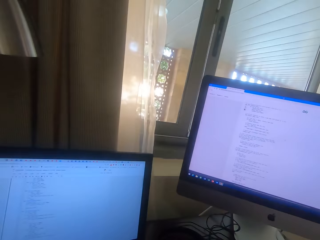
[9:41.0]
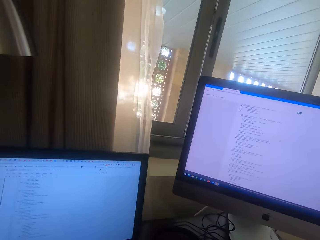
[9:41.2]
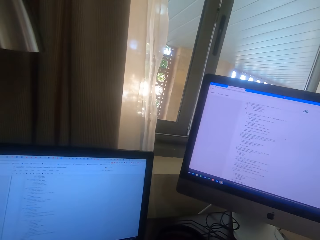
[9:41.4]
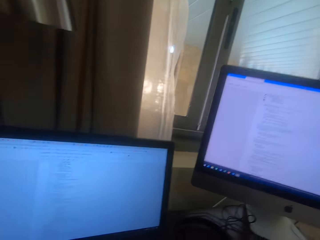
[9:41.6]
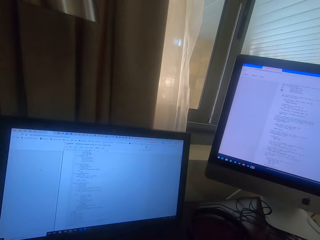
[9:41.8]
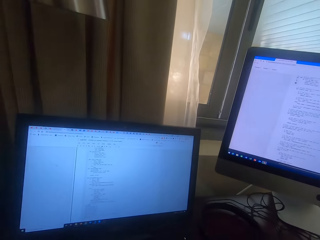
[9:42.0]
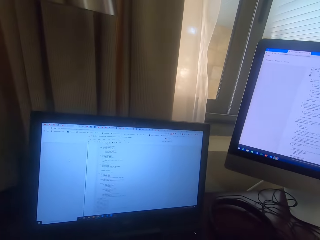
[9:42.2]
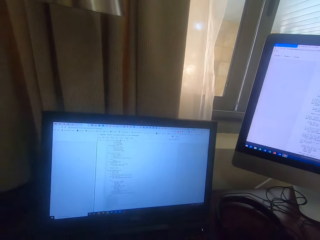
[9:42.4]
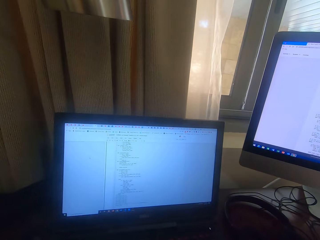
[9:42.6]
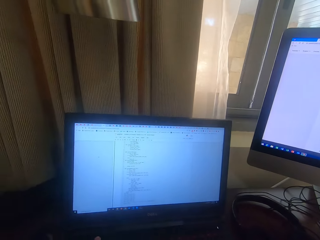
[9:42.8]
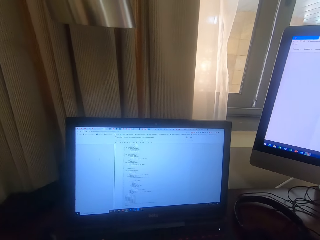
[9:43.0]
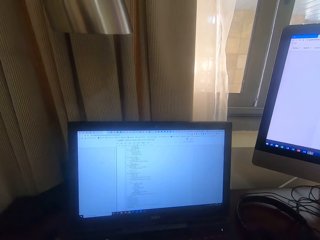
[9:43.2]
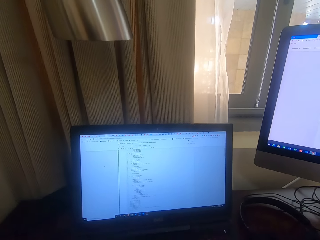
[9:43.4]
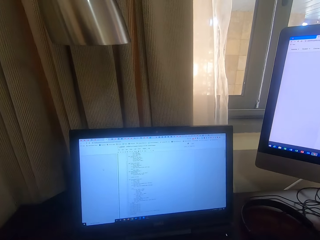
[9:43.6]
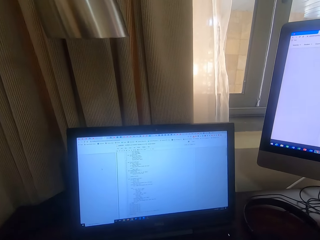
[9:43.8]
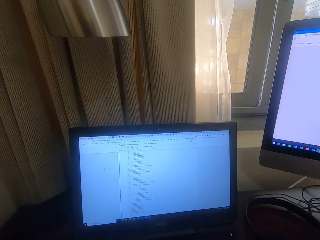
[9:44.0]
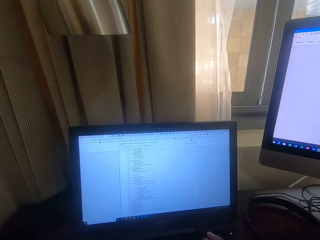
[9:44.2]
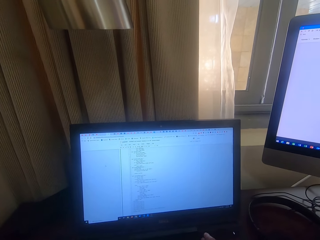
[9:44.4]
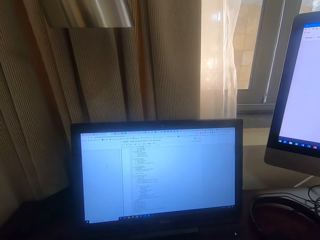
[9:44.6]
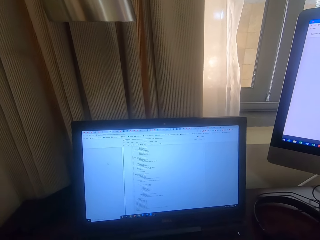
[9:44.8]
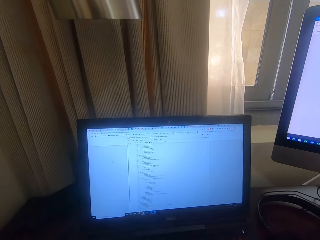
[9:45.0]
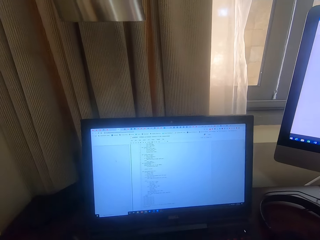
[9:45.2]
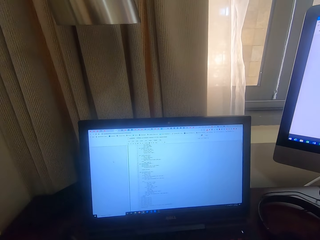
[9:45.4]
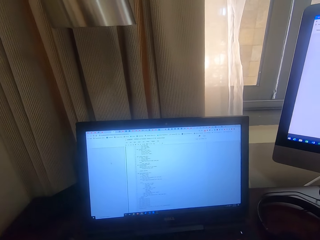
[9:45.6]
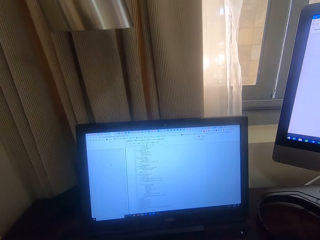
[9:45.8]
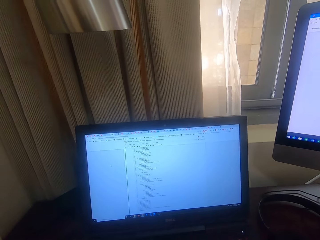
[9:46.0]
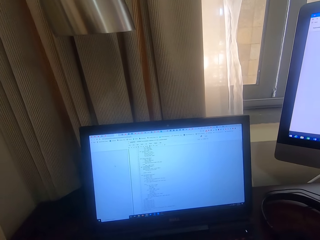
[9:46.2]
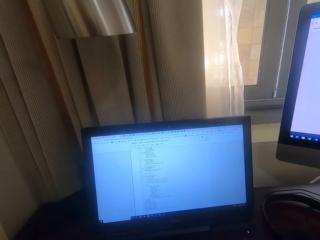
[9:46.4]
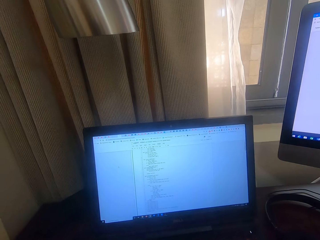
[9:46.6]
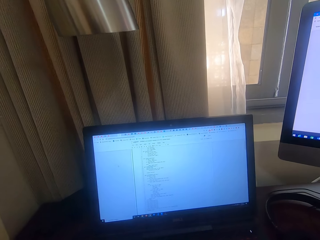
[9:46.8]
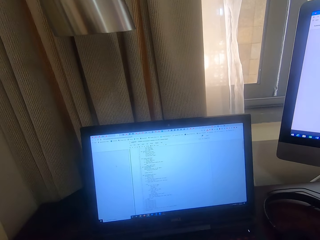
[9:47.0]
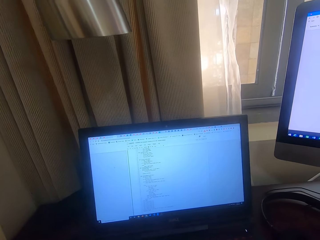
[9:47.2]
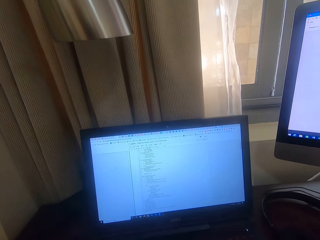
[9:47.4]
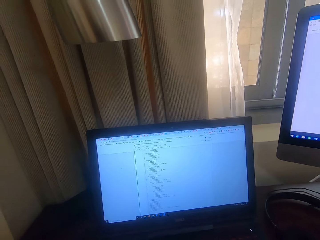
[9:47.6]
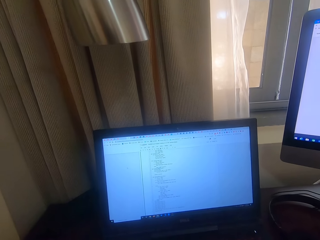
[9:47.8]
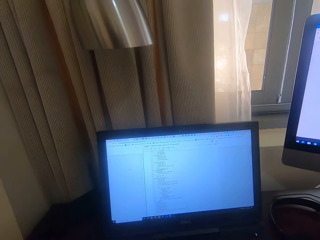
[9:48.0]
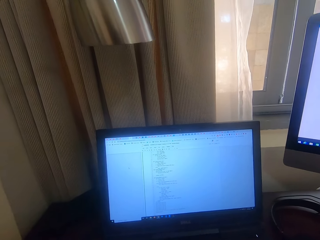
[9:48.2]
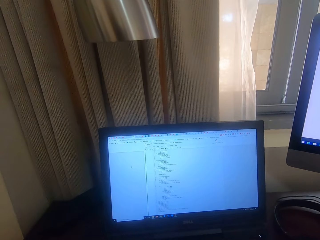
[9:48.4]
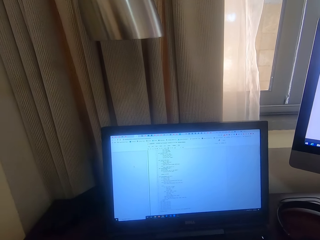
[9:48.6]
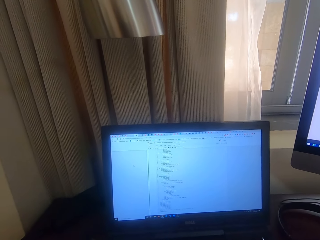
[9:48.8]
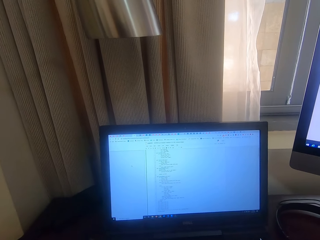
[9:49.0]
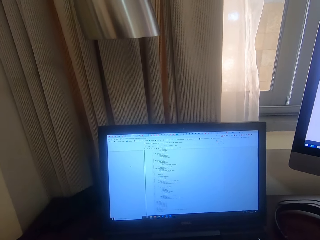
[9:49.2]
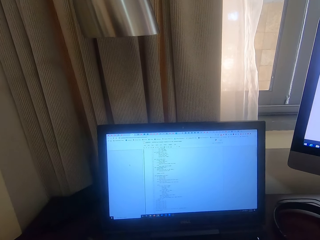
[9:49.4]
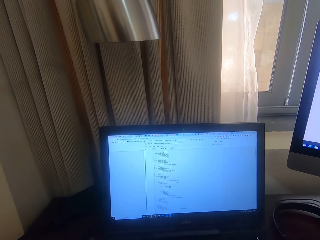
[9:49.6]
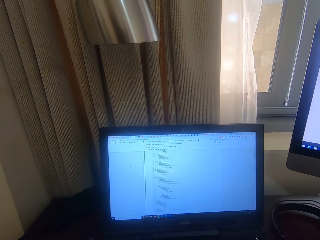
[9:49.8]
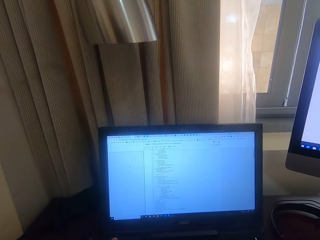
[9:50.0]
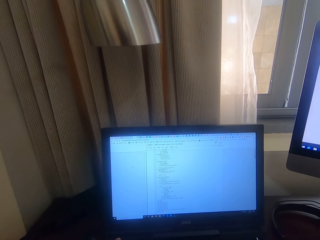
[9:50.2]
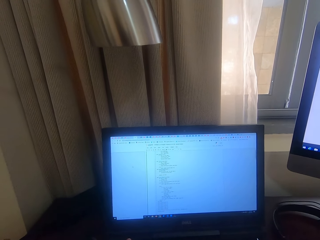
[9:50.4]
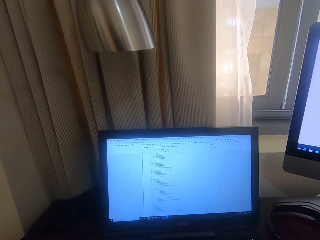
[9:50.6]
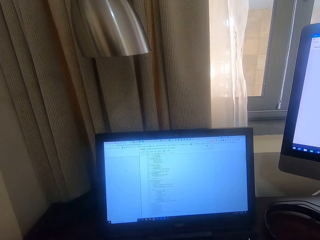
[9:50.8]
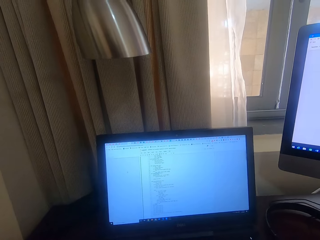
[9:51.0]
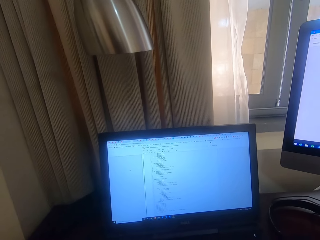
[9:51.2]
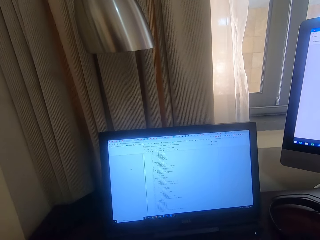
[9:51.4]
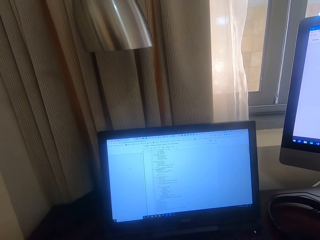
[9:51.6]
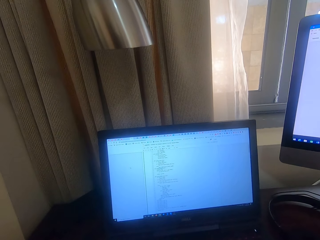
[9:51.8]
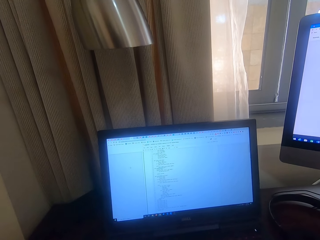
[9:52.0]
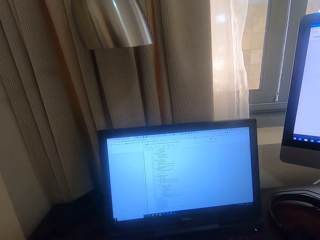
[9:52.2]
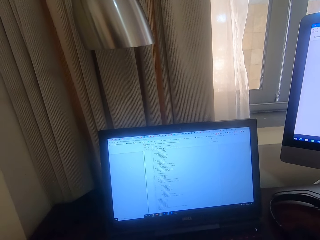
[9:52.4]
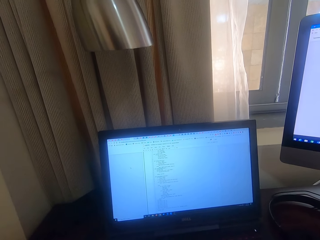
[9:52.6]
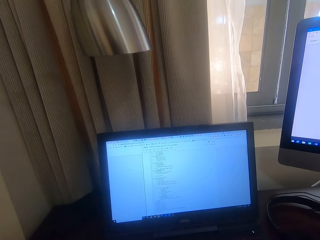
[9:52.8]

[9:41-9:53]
The camera wearer types on the keyboard.

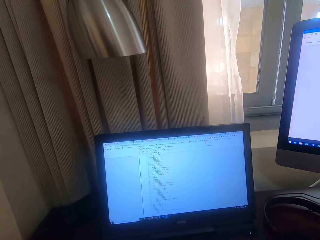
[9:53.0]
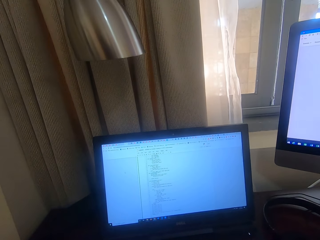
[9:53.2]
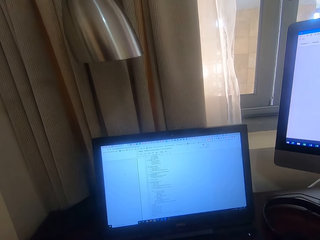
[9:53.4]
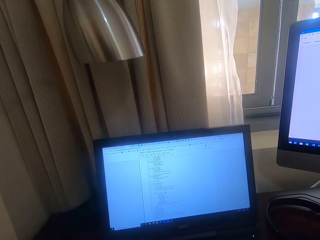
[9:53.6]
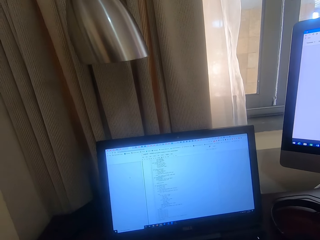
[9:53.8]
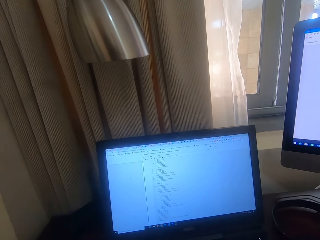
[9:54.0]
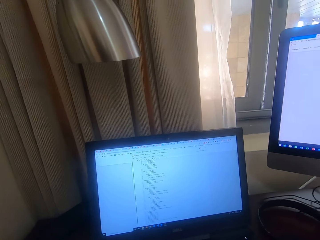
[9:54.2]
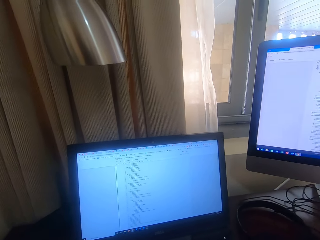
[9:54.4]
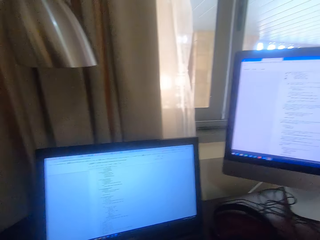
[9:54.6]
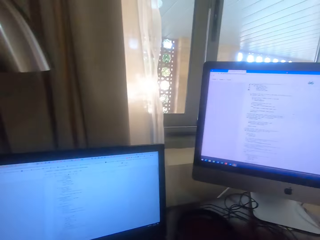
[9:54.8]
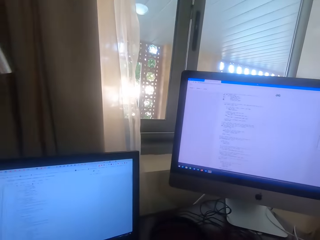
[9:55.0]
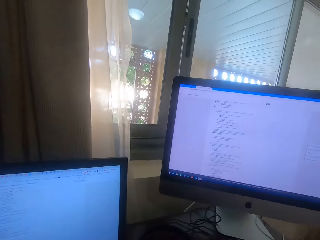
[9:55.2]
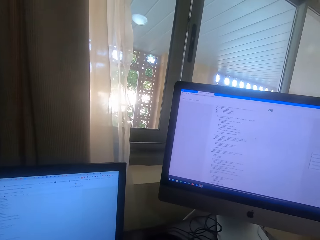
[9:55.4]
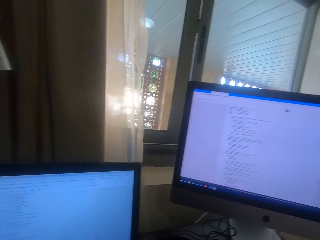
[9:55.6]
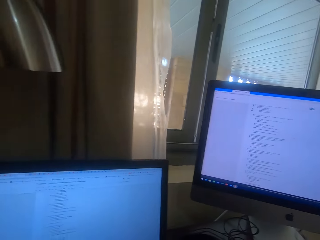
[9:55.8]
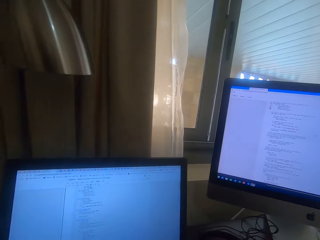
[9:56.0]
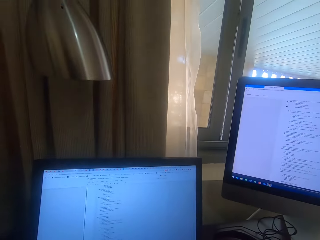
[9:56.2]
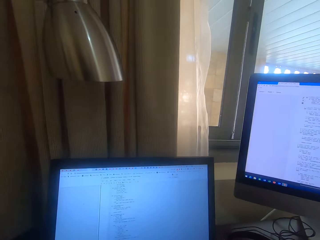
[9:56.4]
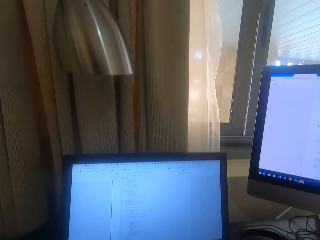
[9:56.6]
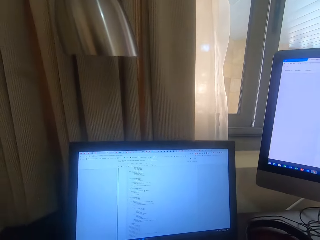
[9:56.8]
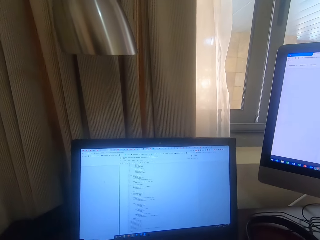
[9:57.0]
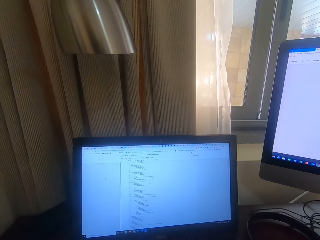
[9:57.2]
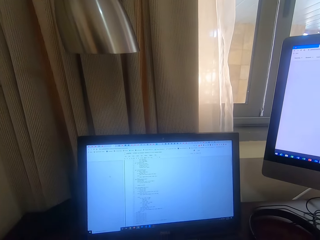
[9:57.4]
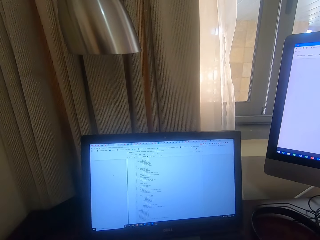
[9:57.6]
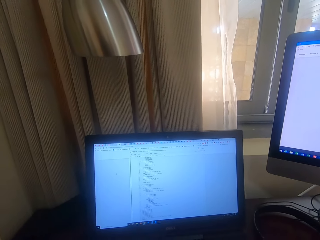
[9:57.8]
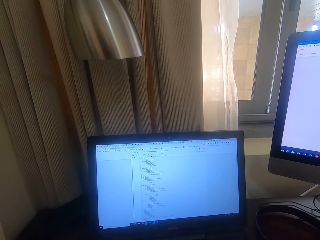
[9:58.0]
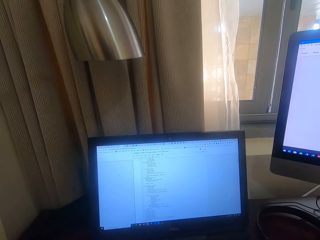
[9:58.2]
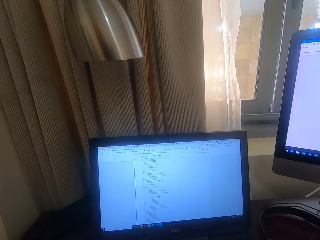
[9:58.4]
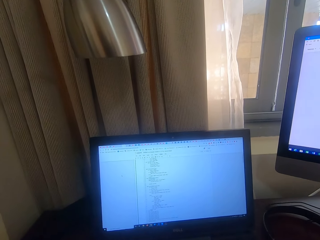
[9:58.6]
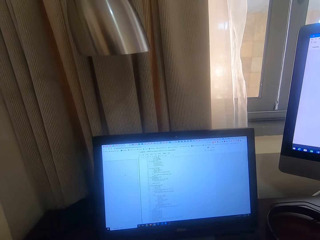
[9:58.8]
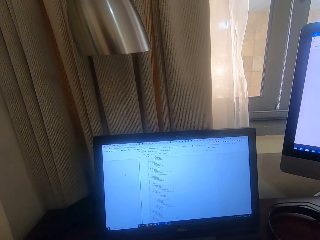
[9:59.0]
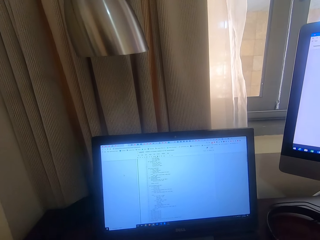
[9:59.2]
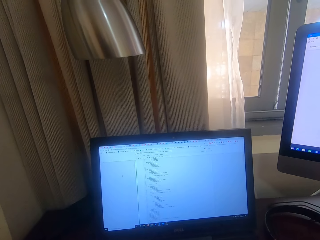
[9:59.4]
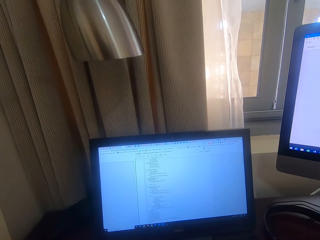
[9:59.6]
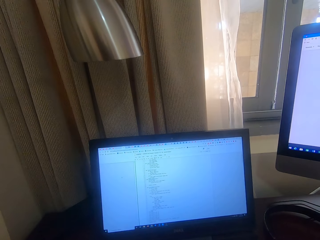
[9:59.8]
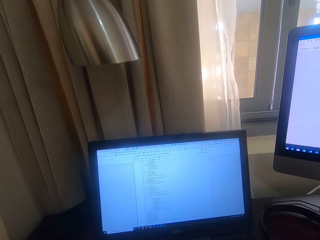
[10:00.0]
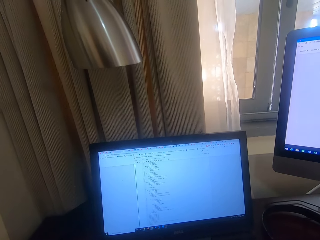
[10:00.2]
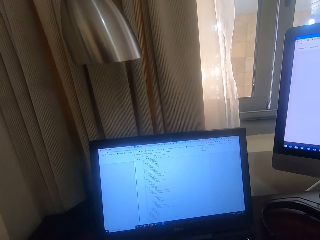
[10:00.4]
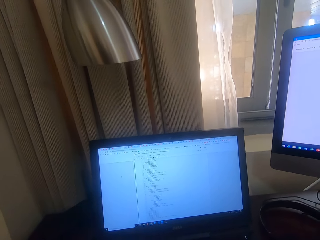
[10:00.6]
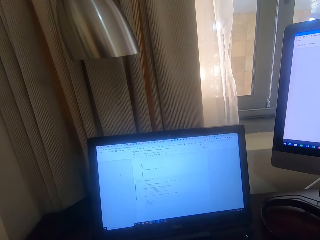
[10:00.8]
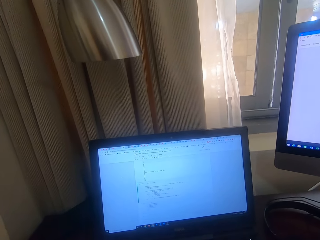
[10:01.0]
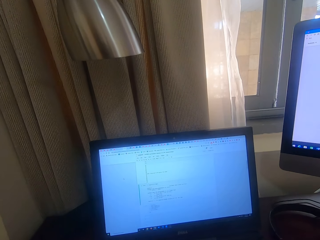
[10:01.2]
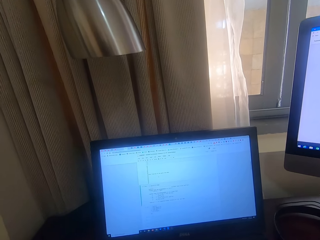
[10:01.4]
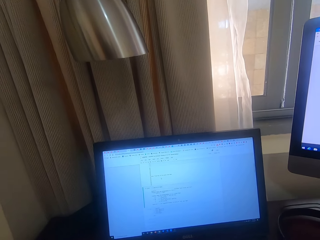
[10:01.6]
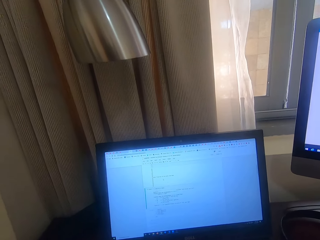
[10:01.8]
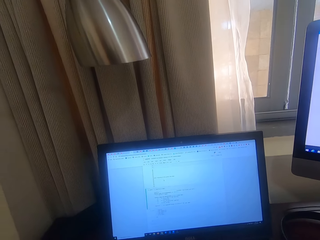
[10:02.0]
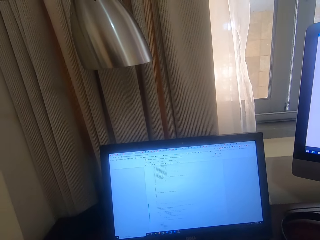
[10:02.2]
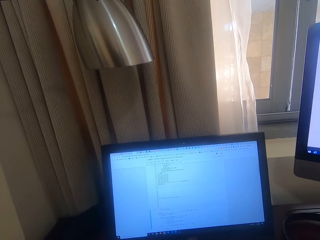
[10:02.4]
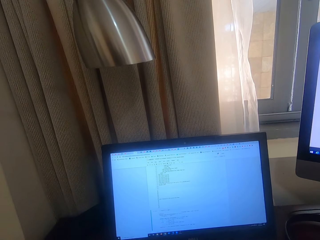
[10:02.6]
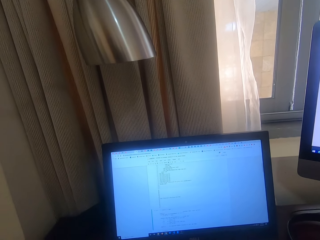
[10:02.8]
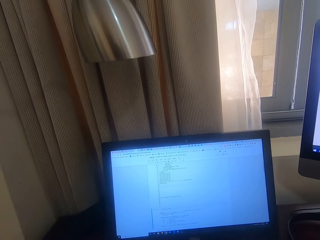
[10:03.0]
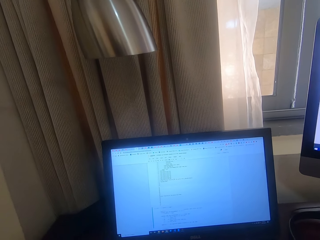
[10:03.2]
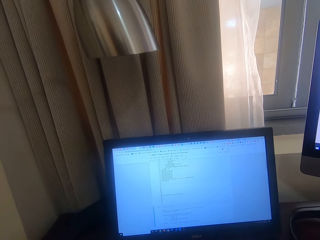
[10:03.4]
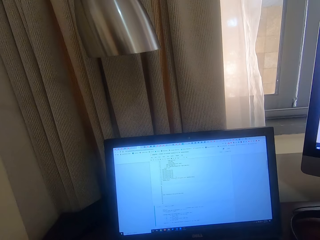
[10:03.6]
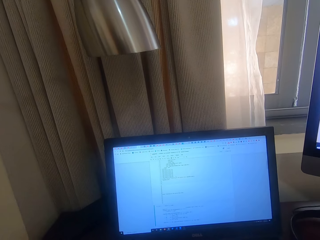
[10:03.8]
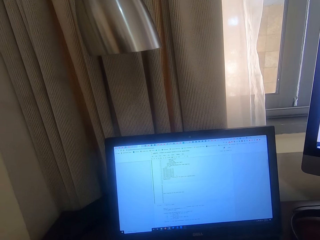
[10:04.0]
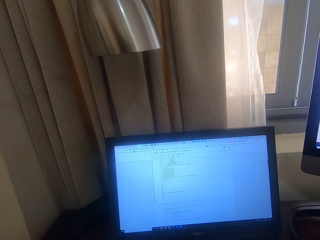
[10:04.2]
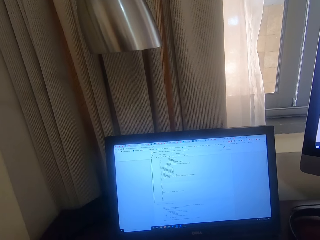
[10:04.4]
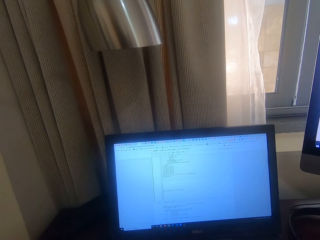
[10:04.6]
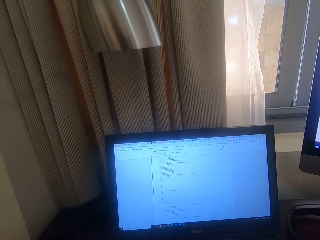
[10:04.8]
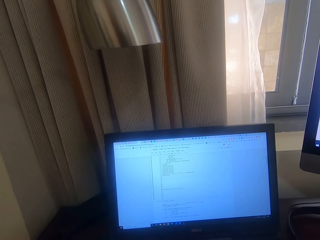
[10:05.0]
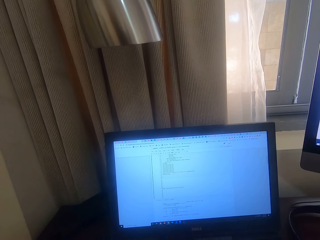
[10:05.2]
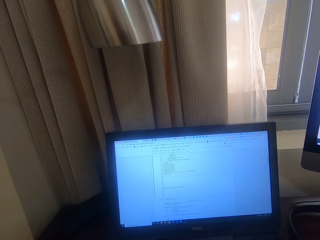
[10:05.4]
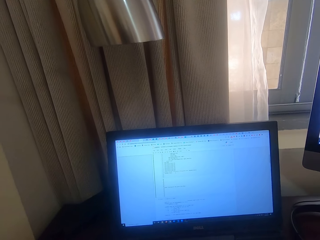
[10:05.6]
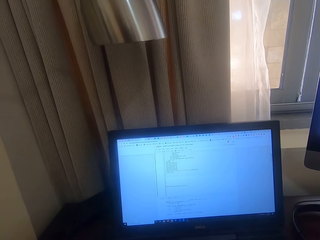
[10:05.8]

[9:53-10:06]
The camera wearer looks at the monitor. They operate on another monitor.
